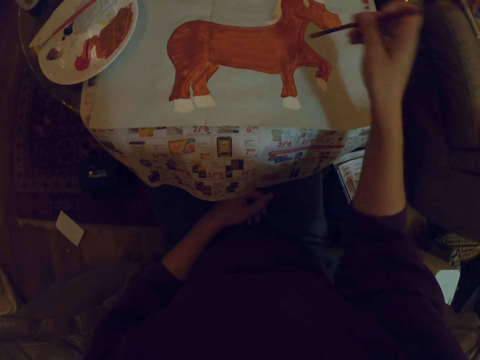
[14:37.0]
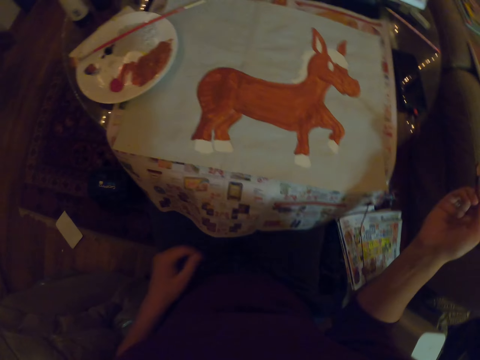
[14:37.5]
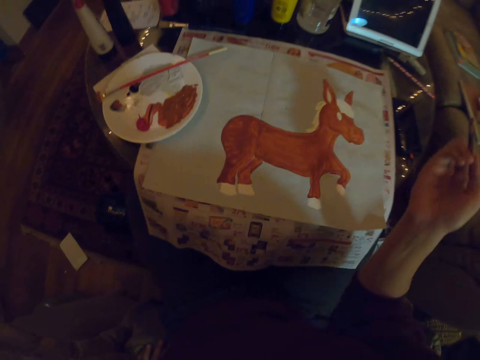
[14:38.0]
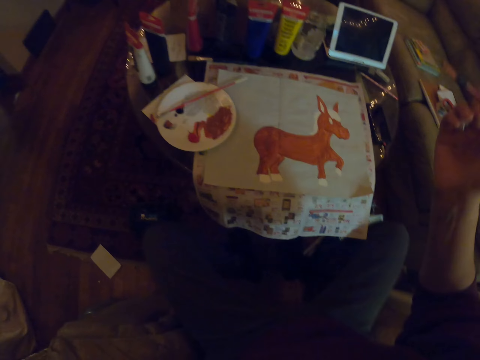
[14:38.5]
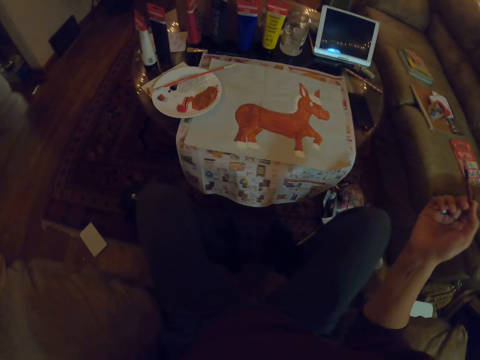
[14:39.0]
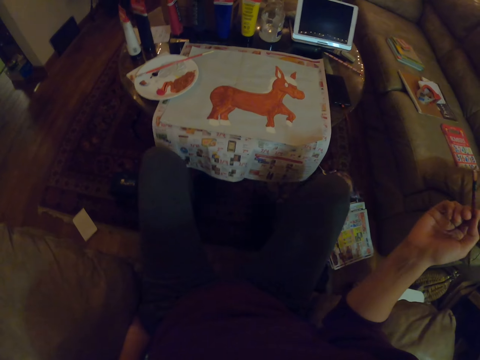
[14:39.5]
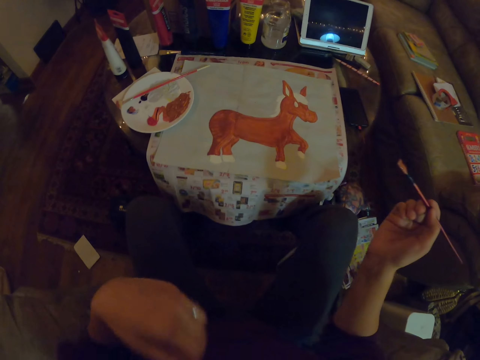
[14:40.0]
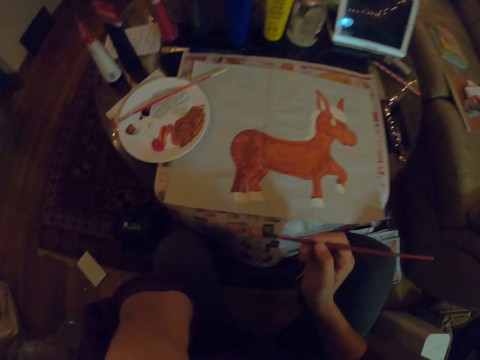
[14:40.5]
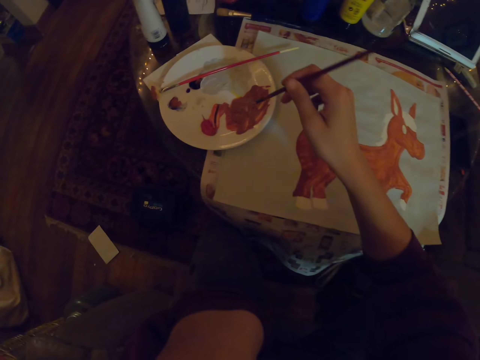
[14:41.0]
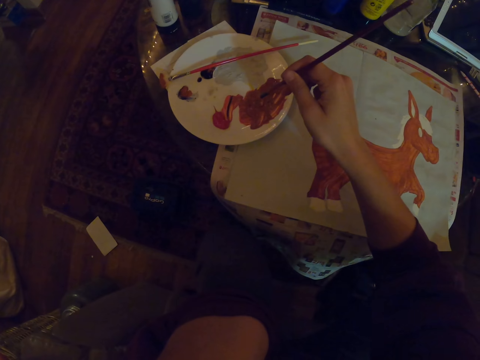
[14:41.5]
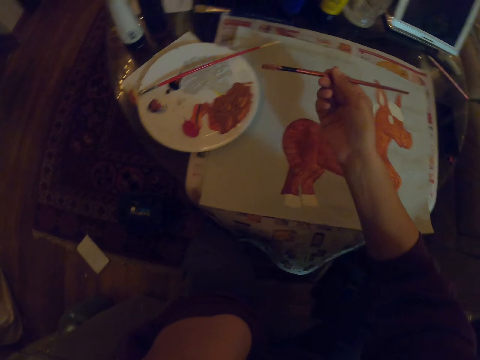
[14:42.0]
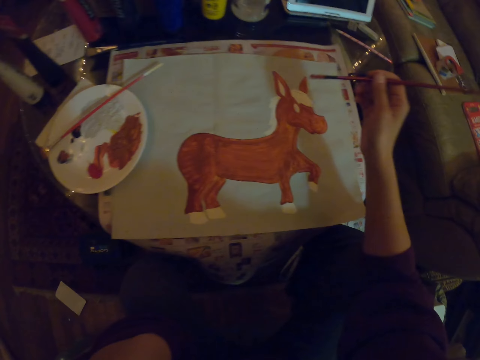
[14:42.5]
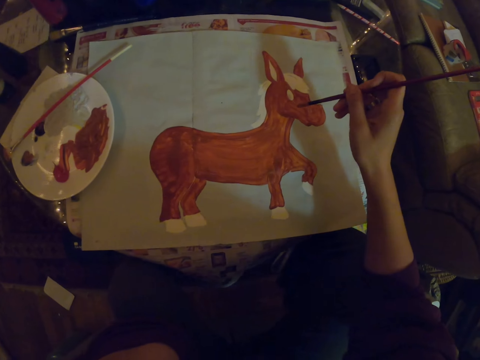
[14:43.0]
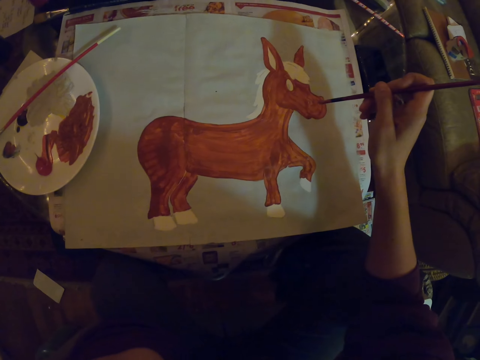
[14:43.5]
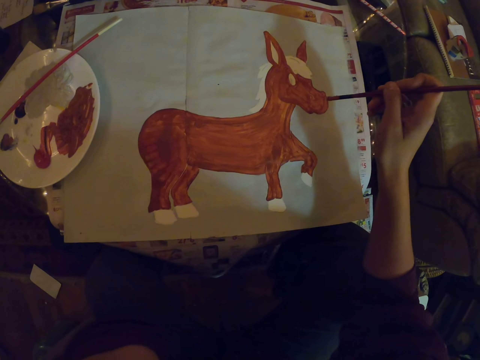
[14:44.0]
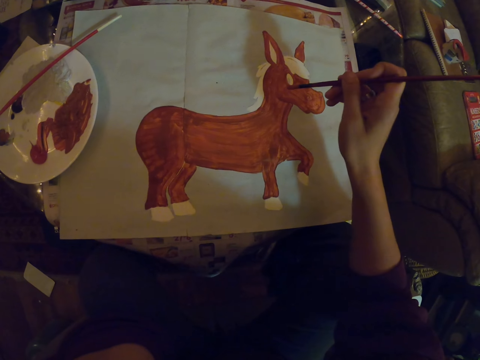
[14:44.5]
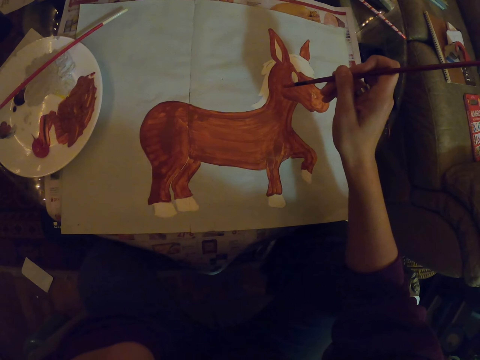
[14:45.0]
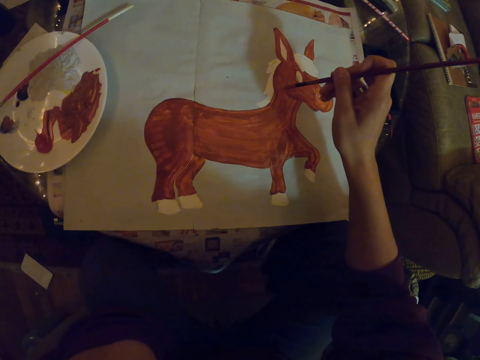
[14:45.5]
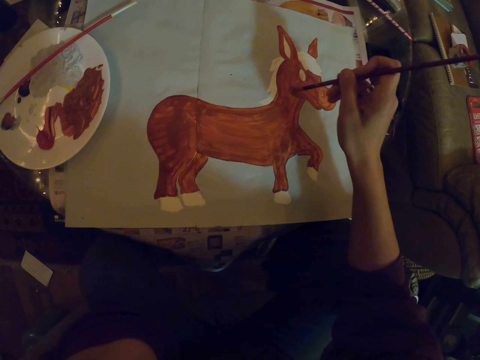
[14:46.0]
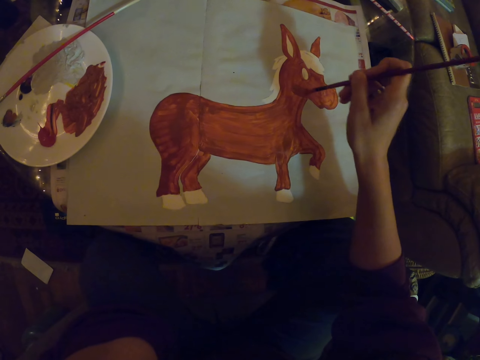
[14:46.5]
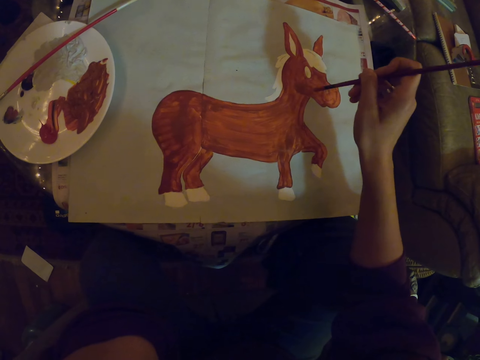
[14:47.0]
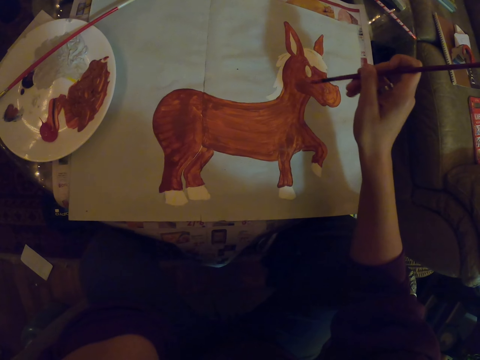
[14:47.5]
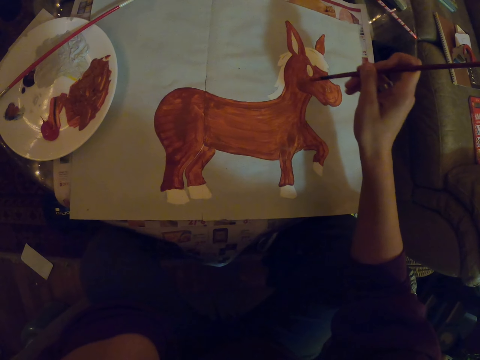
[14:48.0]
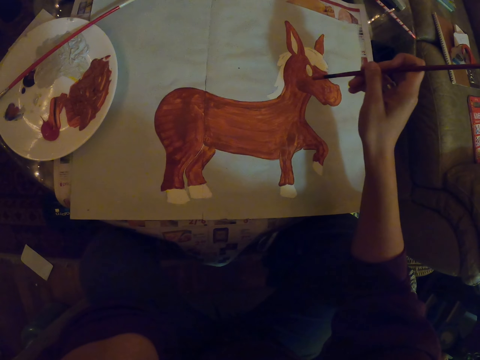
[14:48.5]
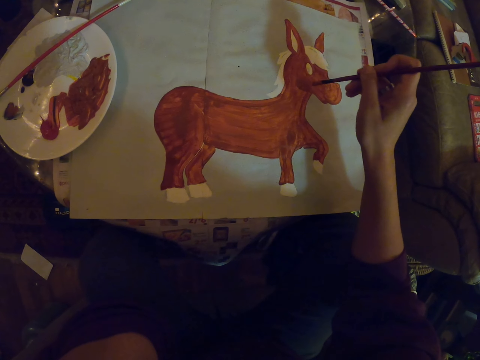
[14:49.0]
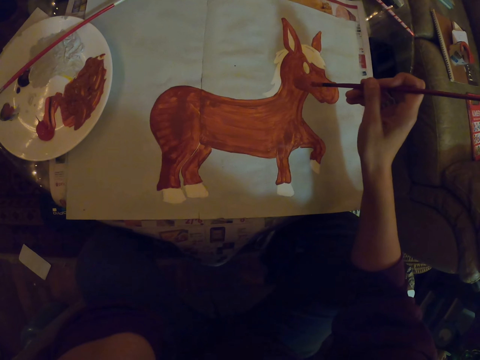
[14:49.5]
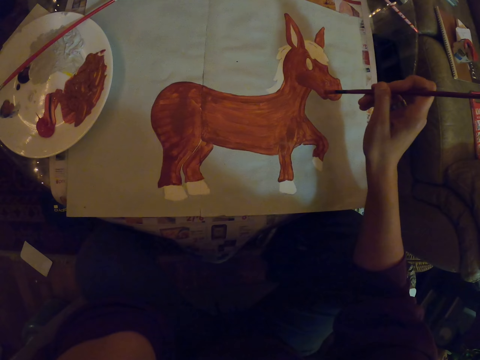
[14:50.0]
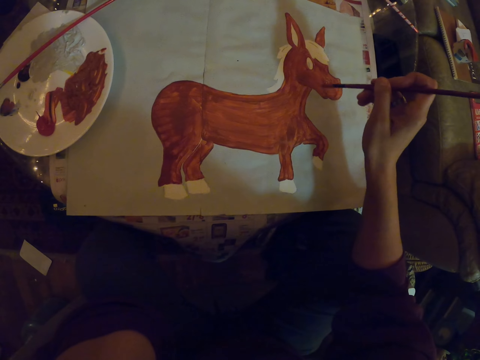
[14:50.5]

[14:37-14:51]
The camera wearer looks around. They move in the seat. They dip the paint brush in the paint. They paint with the paint brush on a paper.

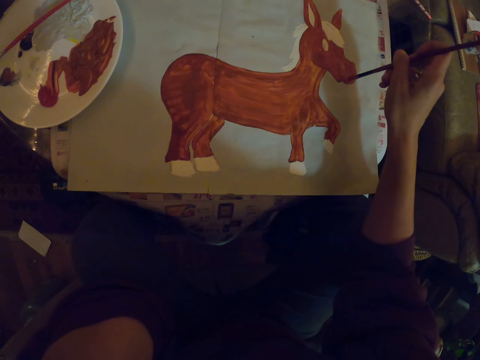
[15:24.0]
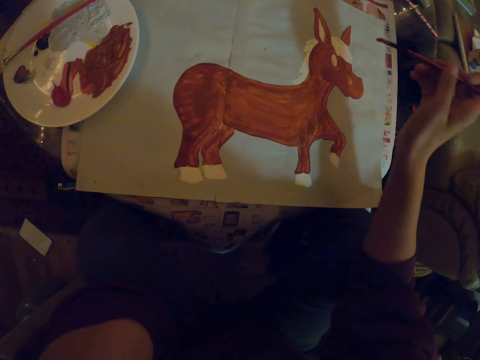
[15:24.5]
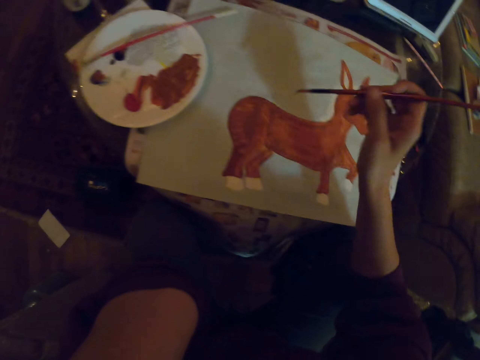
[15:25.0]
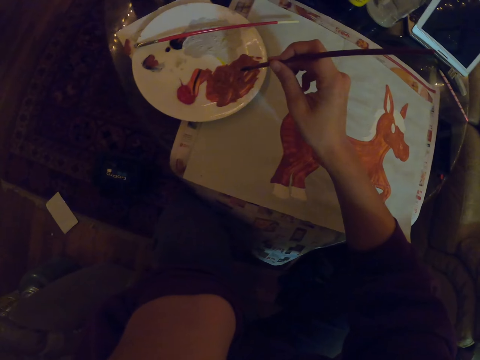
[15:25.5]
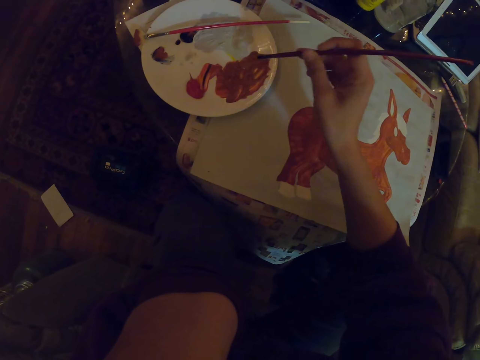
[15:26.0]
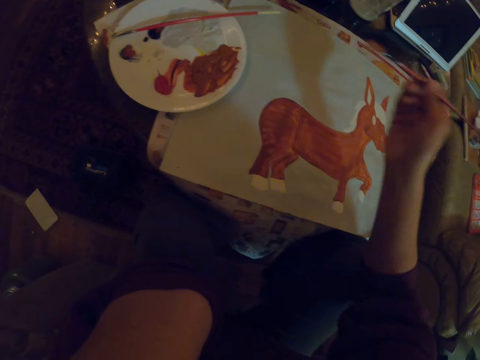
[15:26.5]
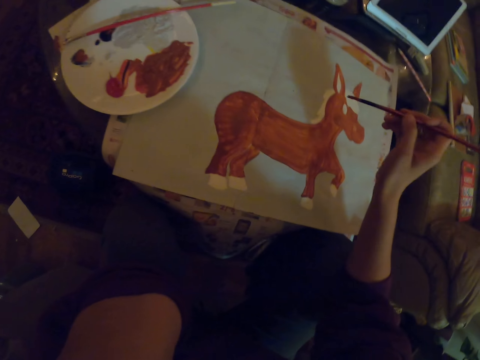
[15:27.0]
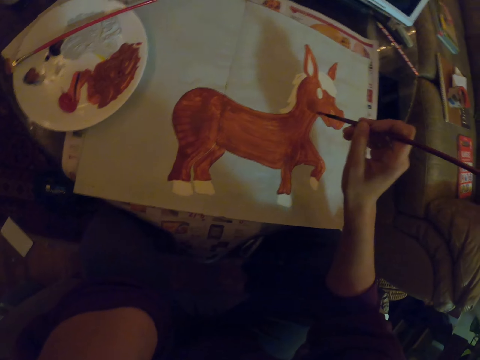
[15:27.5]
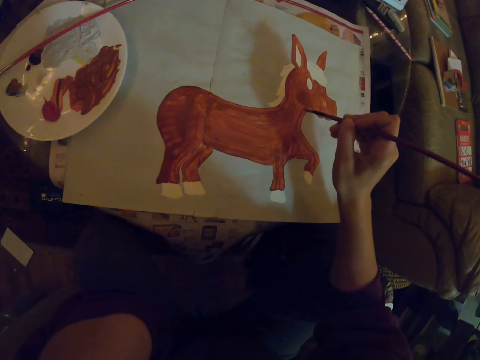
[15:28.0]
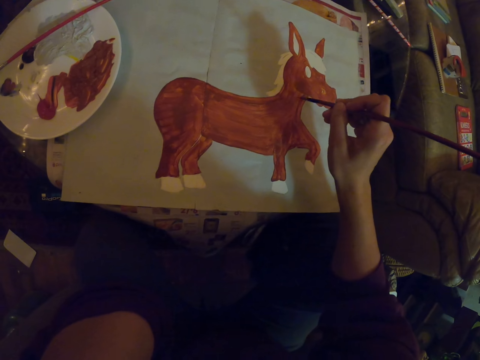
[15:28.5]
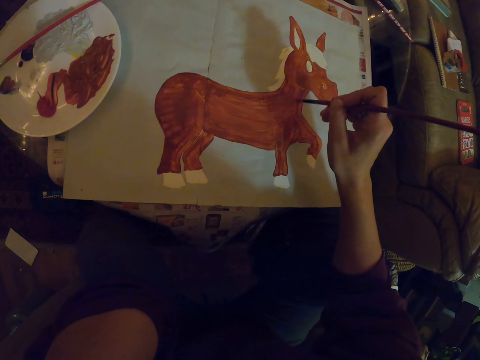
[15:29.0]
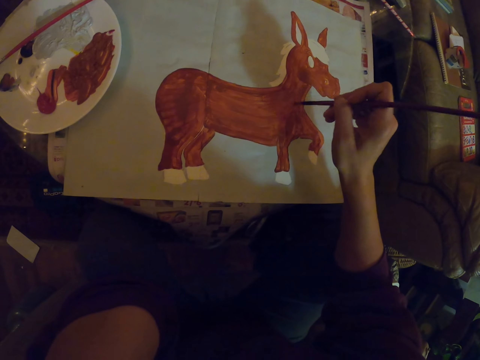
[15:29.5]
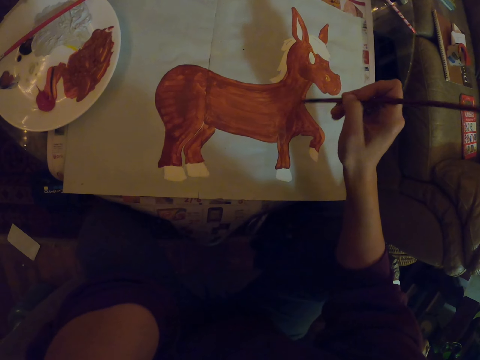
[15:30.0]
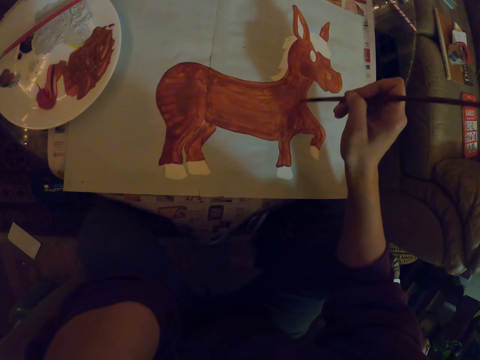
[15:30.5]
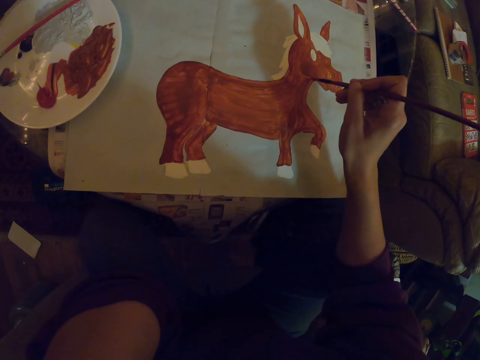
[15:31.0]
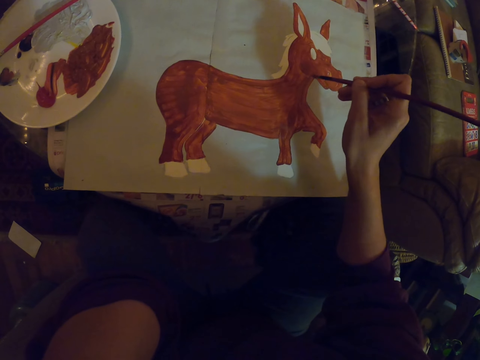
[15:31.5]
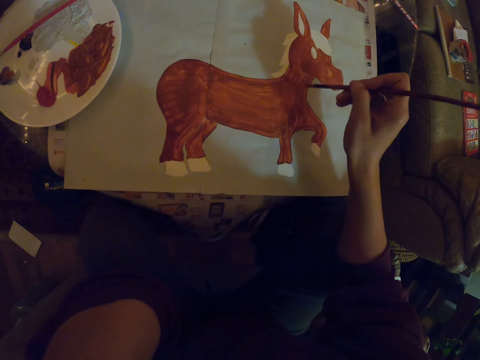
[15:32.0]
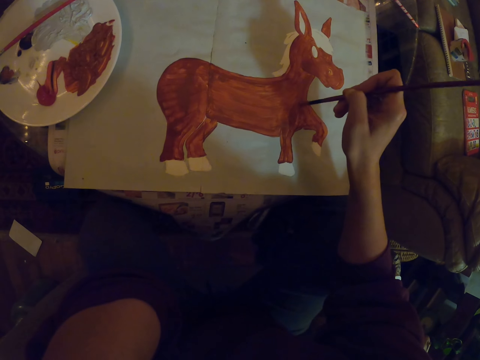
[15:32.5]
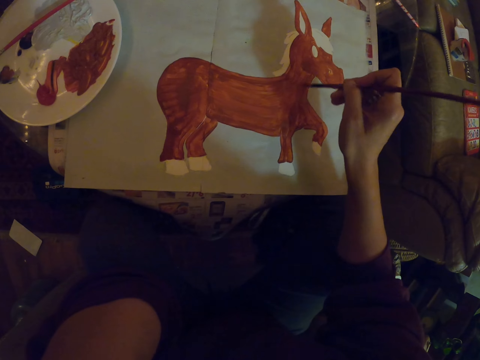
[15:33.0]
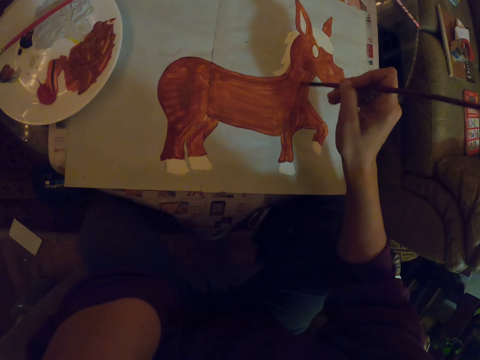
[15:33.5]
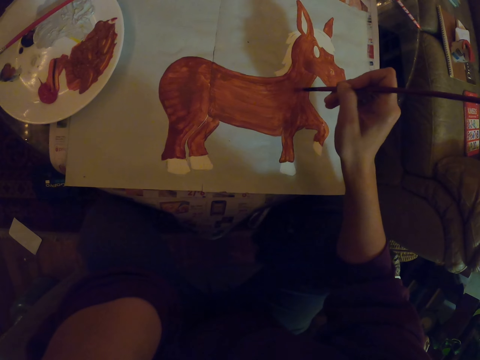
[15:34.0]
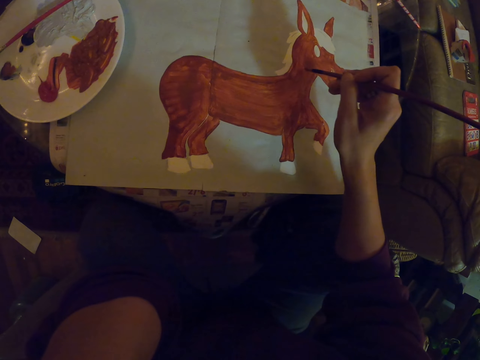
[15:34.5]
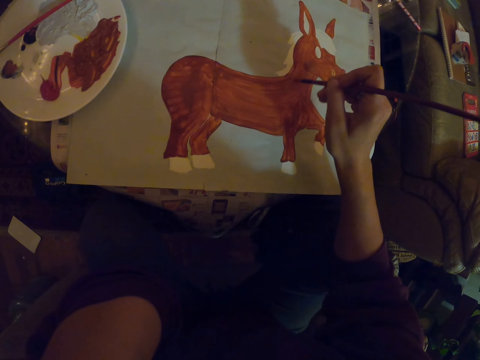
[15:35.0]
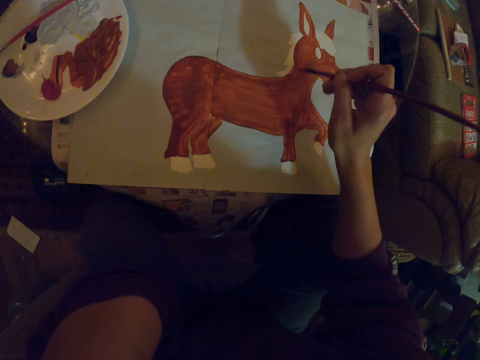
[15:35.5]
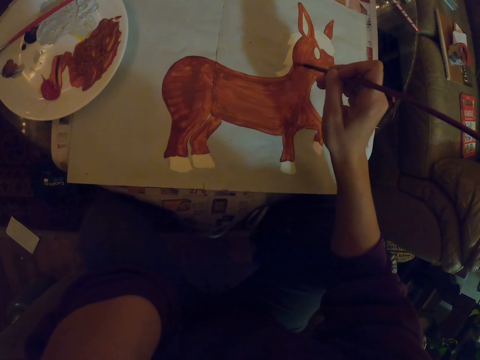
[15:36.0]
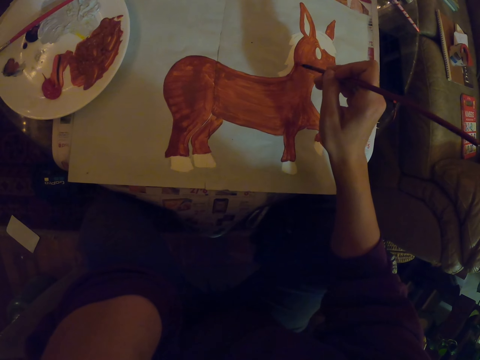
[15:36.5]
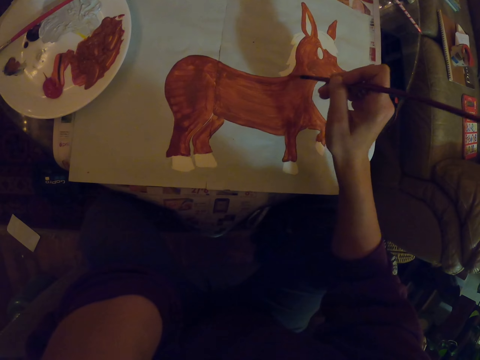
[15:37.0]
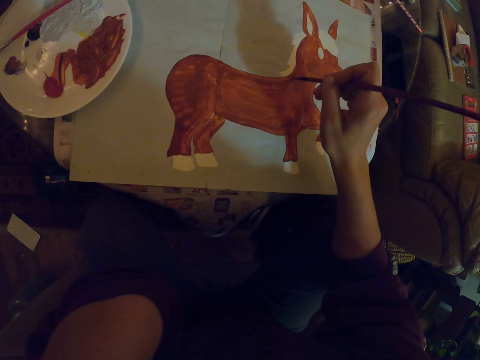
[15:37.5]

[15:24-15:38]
The camera wearer dips the paint brush in the paint. They paint with the paint brush on a paper.
